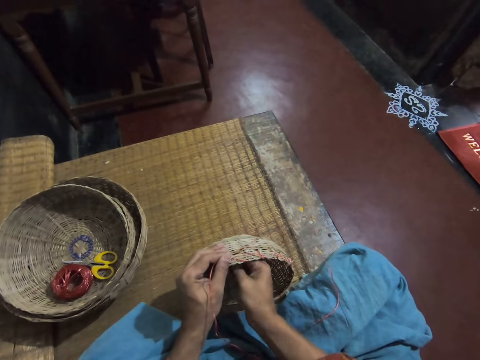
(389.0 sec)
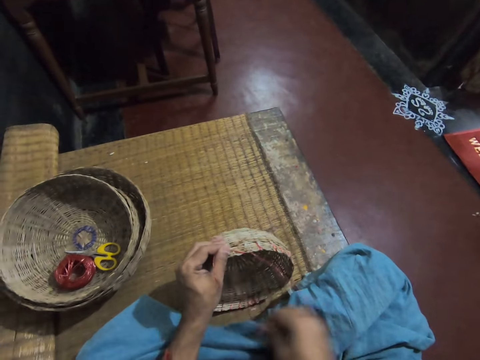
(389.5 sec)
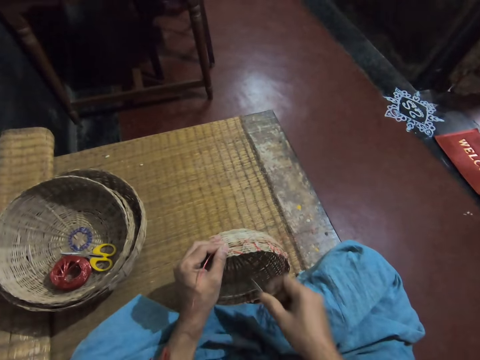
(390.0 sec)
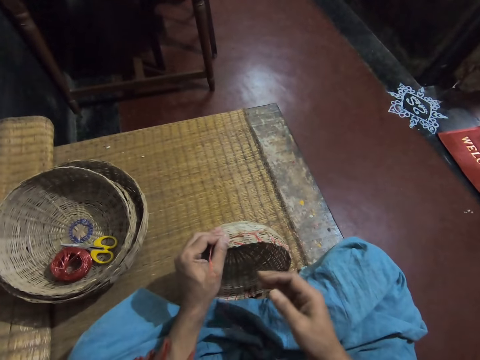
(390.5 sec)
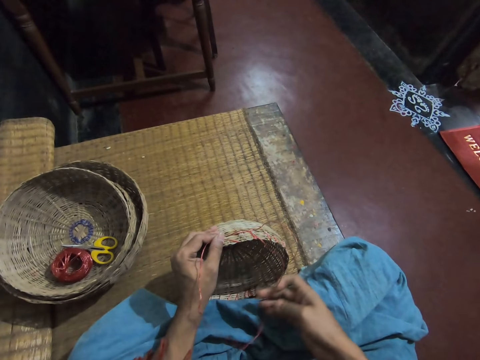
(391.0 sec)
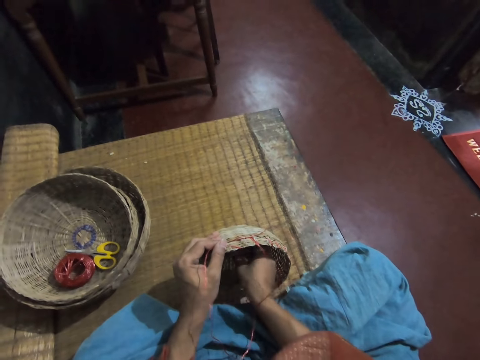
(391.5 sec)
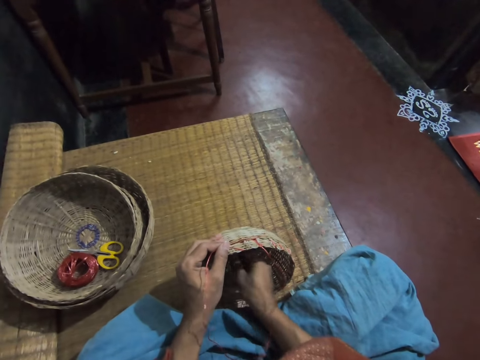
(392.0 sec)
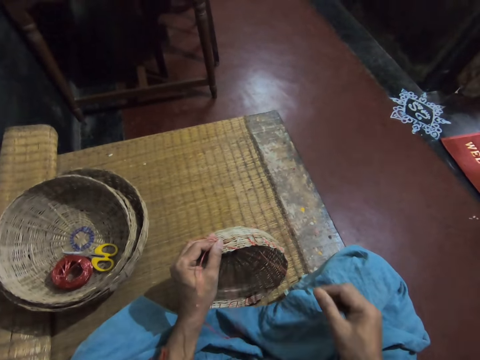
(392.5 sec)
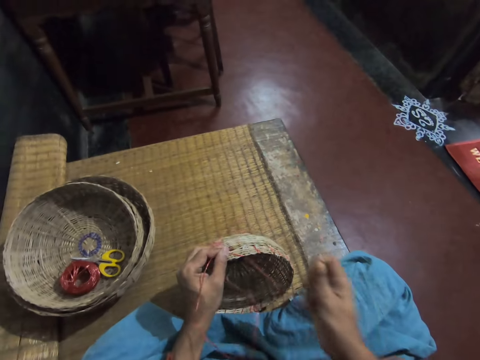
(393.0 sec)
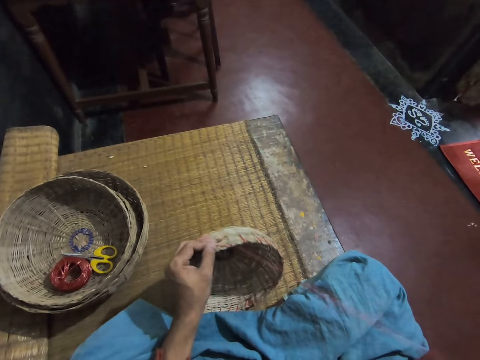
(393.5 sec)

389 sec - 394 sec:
The camera wearer pulls the needle with straw with her right hand.

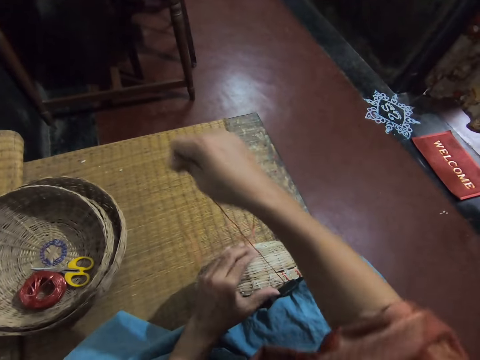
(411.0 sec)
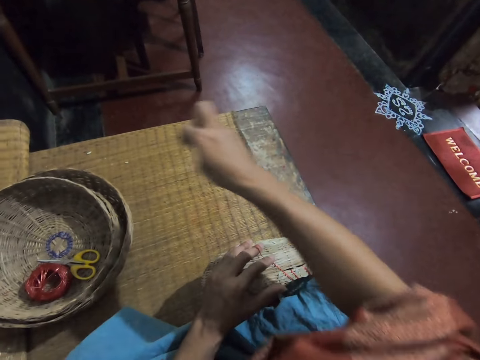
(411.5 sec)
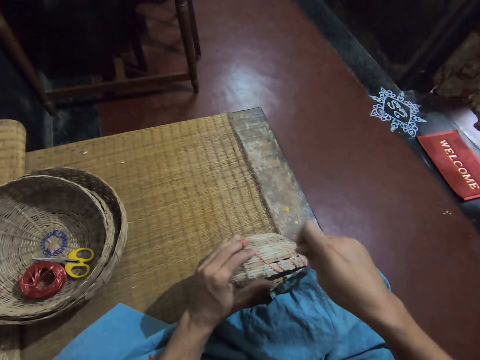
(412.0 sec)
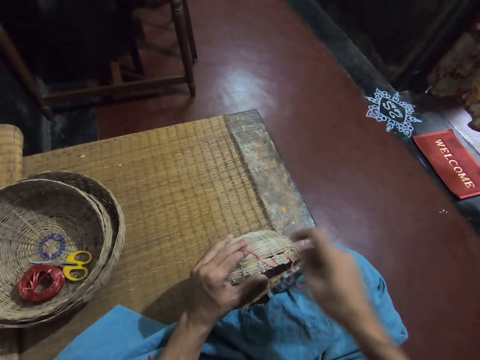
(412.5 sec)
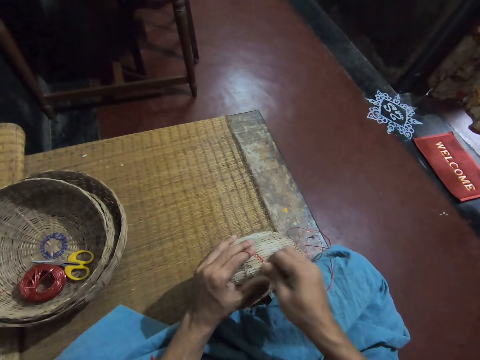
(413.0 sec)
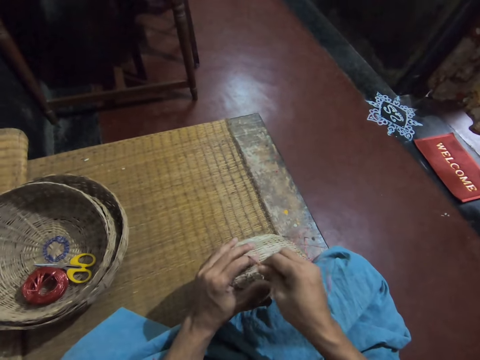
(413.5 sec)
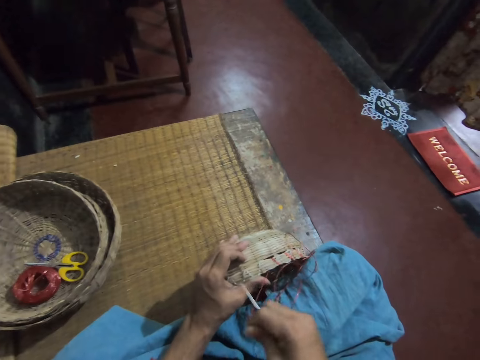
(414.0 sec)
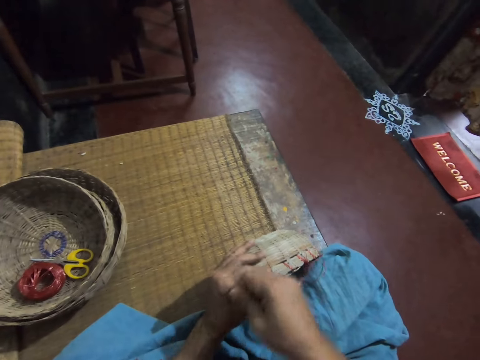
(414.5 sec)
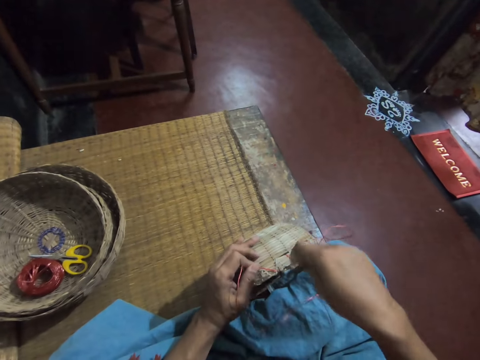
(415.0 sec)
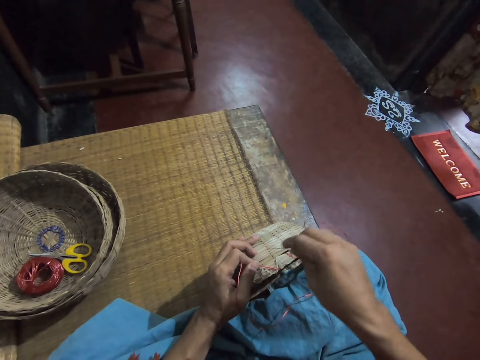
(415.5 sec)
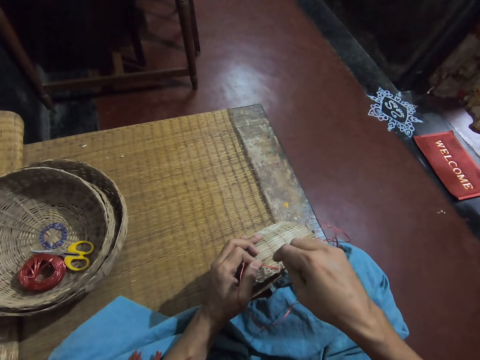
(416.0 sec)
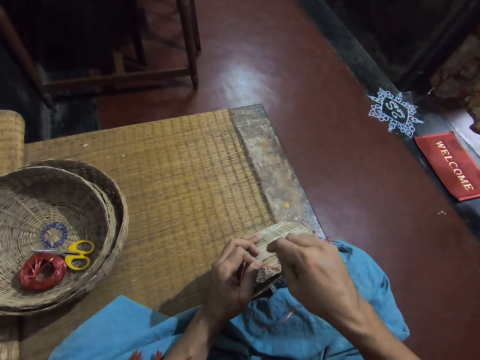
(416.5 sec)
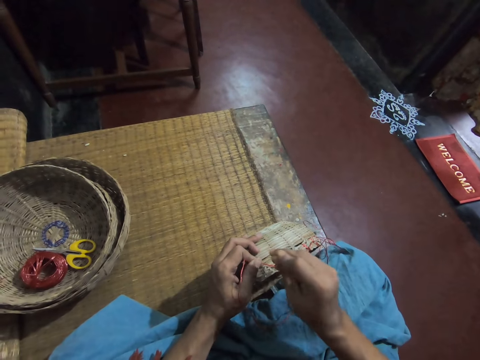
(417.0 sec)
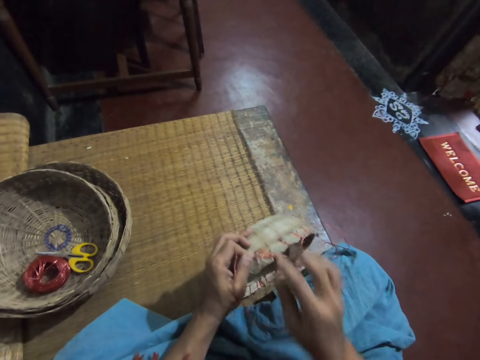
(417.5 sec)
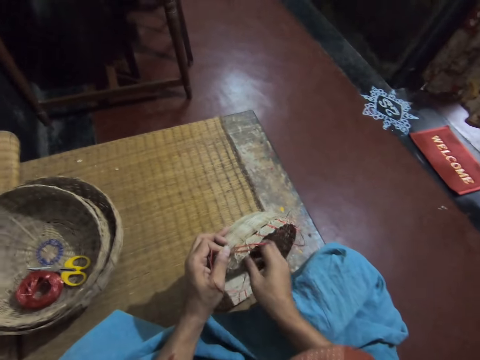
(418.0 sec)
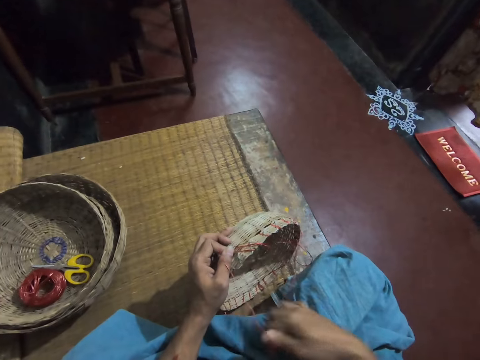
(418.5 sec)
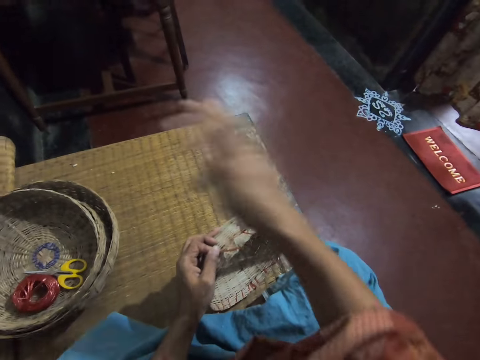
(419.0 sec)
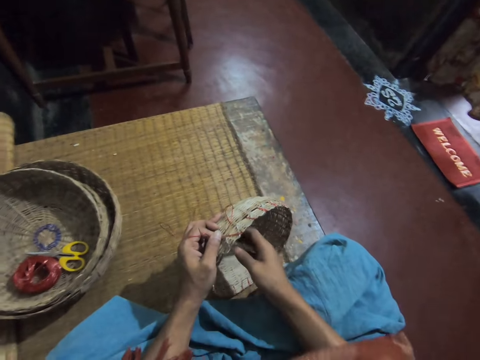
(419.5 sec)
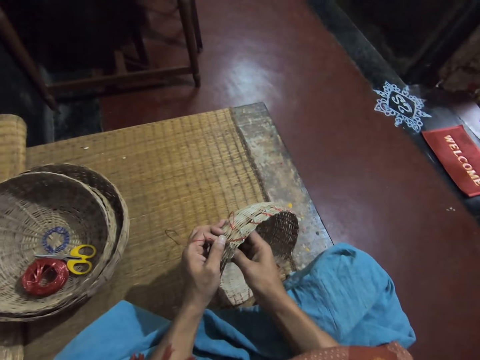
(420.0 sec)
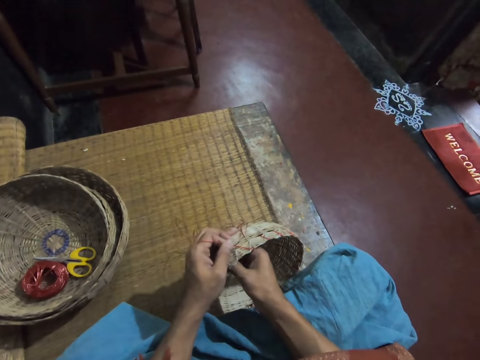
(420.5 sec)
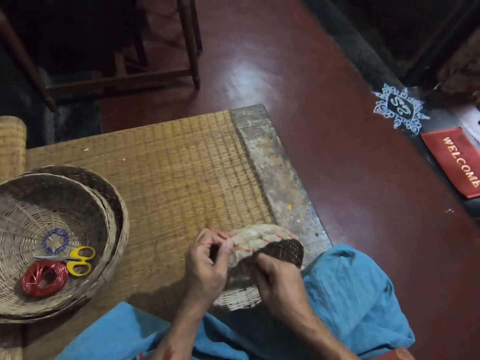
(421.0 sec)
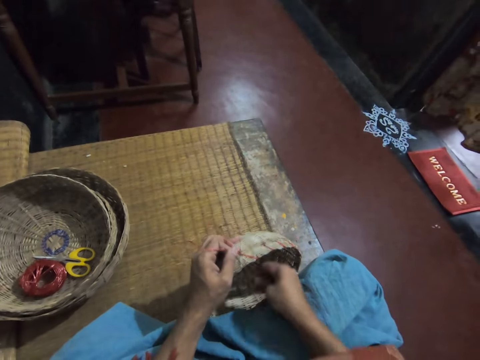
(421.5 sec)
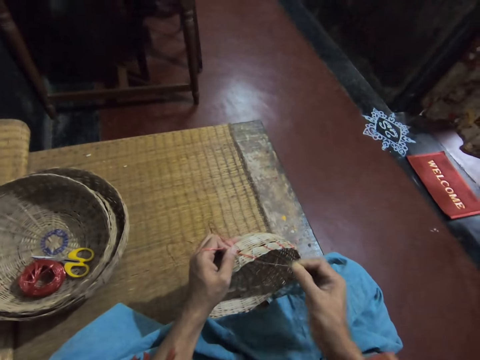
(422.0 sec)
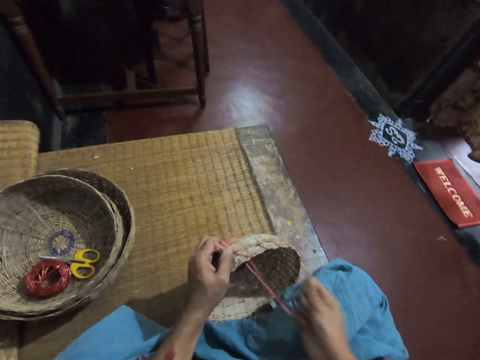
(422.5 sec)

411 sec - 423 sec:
The camera wearer passes a needle with straw through the basket. She adjusts the straw. She pulls the needle with straw with her right hand.

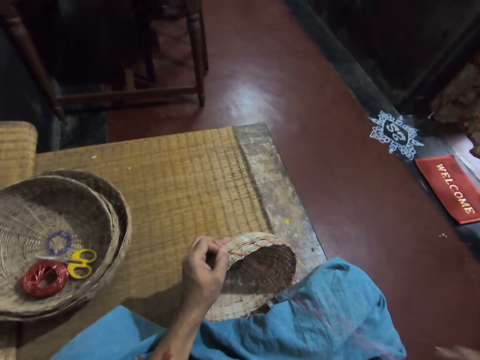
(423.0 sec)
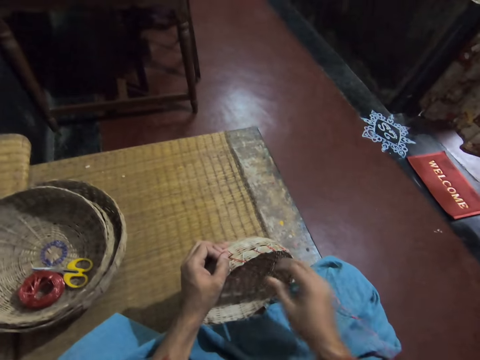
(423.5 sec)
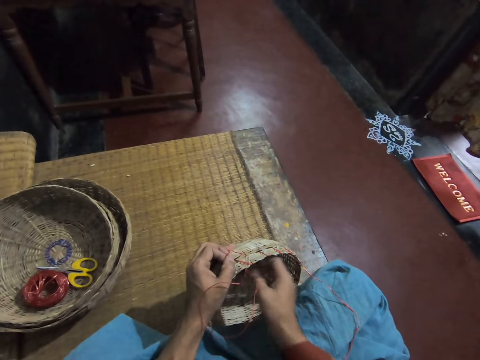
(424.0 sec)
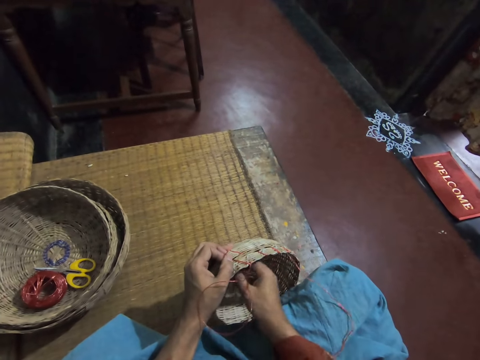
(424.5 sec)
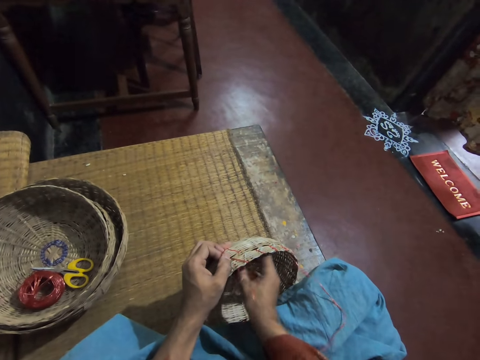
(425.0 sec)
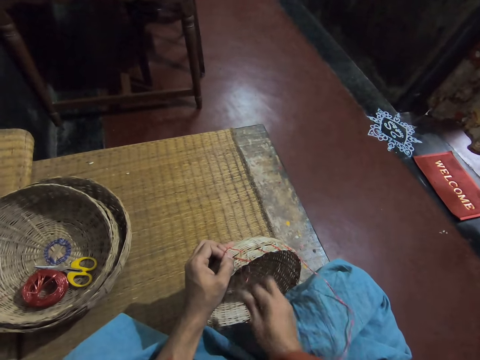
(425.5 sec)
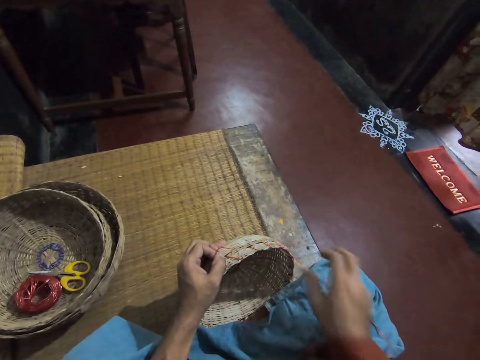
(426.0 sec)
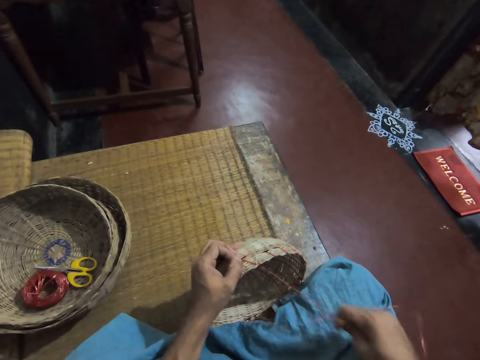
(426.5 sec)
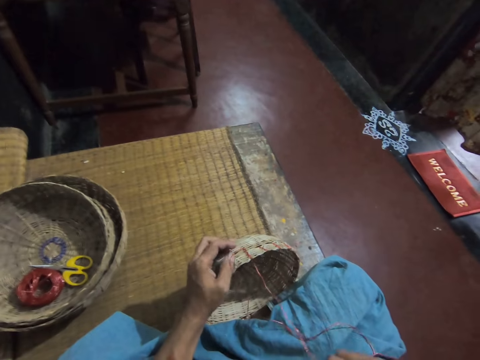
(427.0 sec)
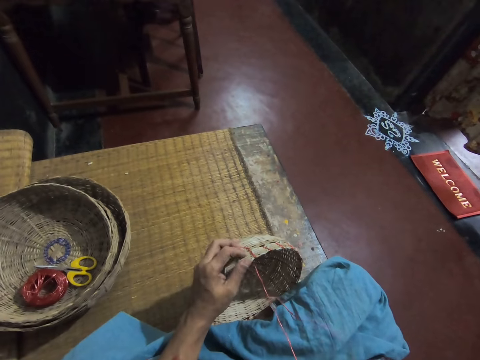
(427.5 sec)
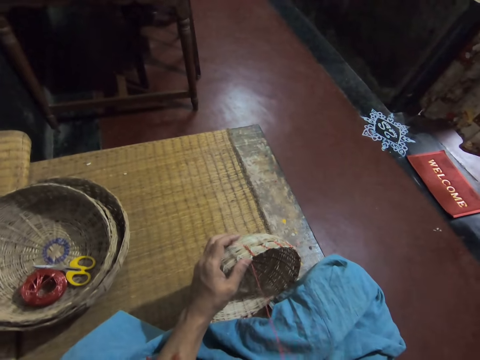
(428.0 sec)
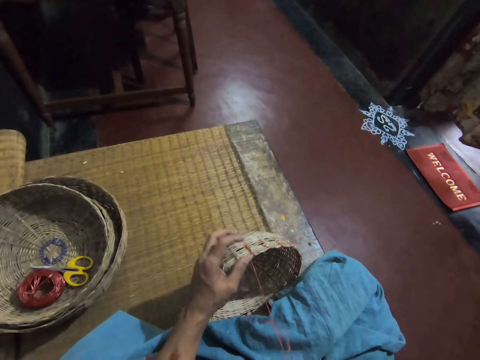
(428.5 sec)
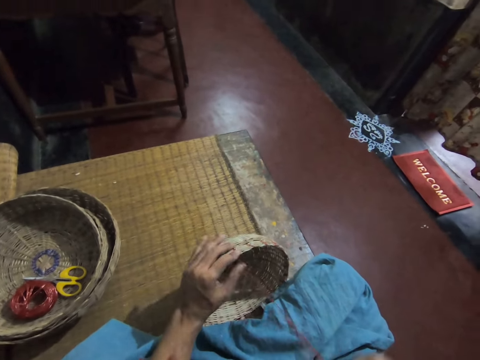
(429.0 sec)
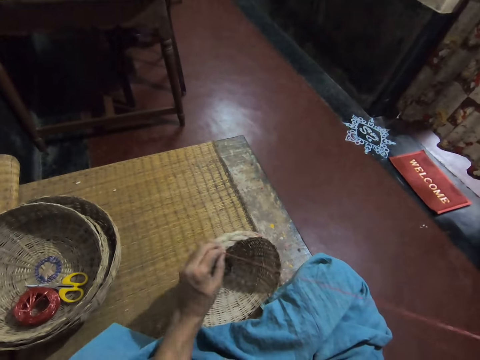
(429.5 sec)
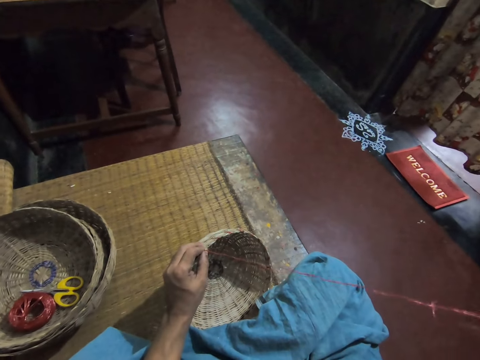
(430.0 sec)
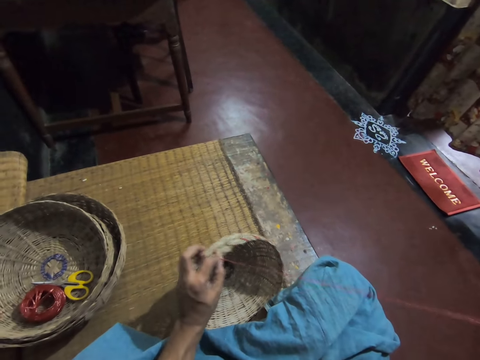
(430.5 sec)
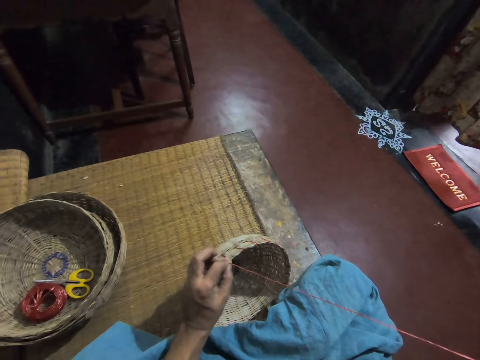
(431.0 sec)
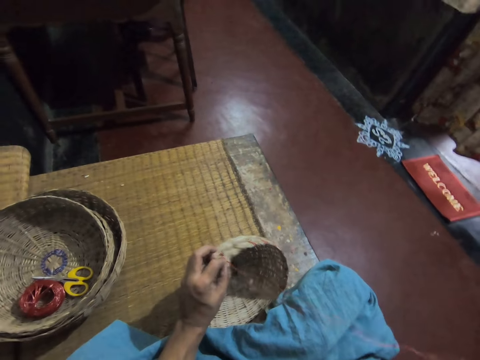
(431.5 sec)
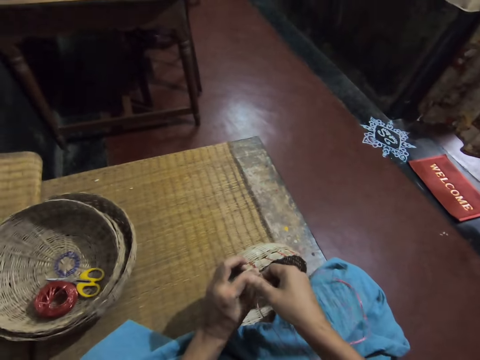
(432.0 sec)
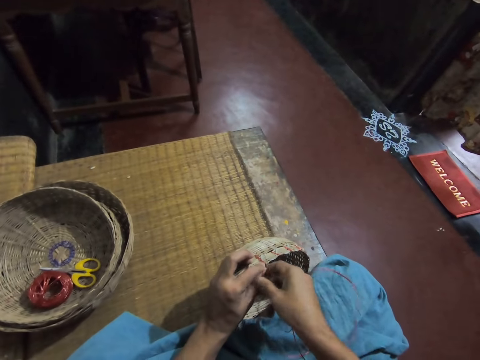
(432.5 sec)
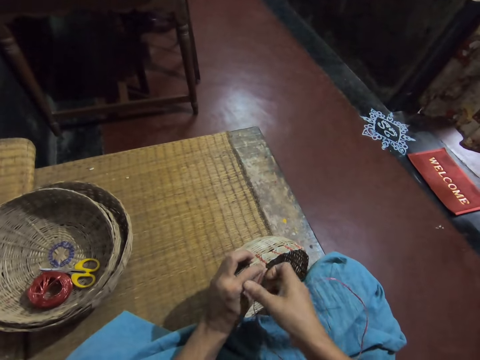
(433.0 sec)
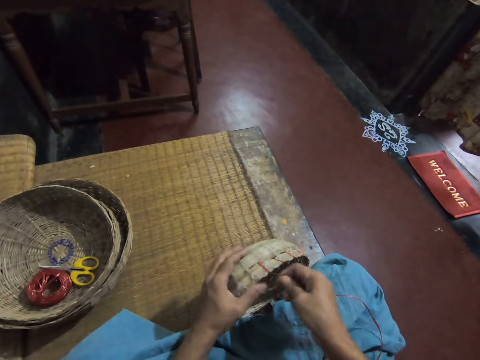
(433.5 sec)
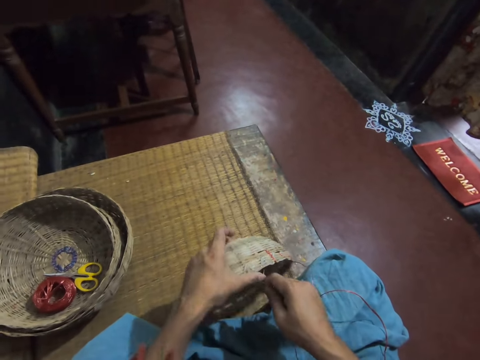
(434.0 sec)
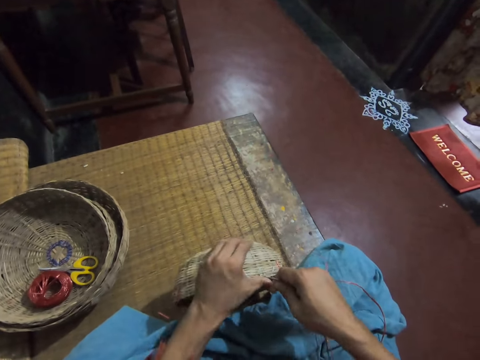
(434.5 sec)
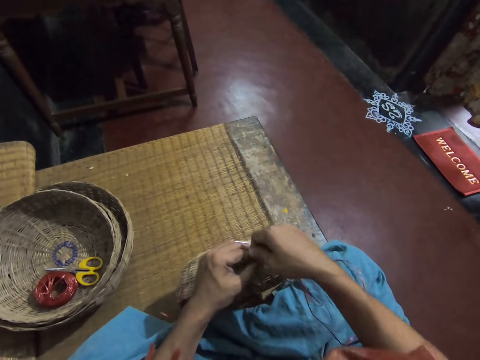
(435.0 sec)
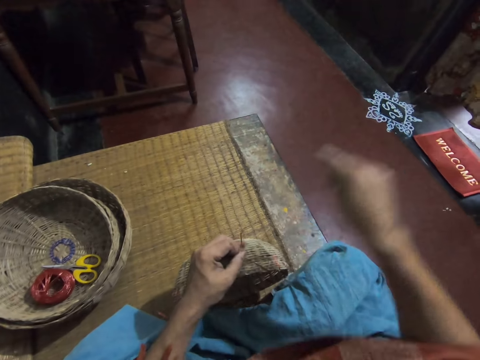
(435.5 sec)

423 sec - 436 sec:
The camera wearer adjusts the straw. They adjust the basket.
